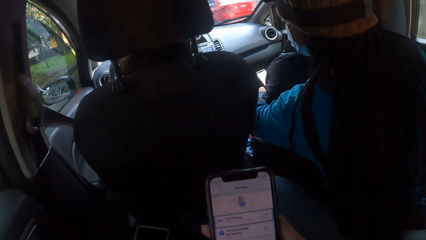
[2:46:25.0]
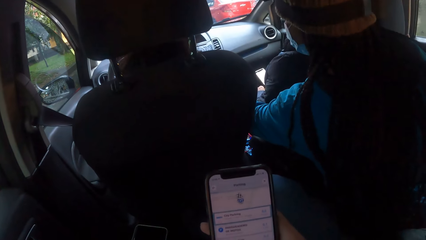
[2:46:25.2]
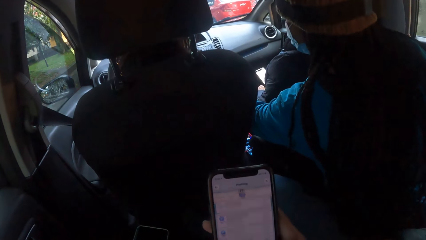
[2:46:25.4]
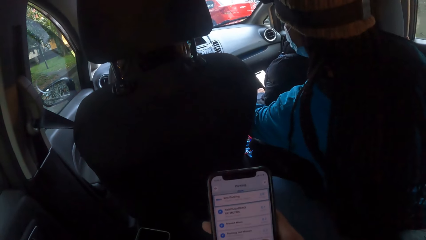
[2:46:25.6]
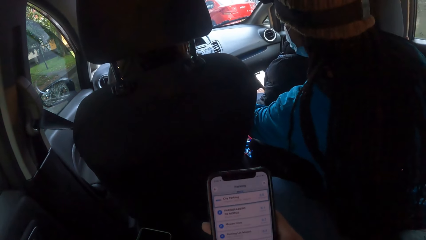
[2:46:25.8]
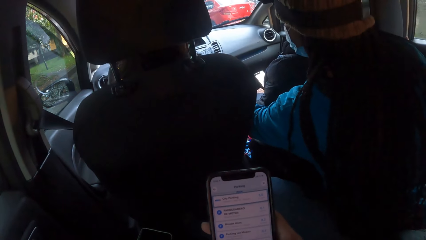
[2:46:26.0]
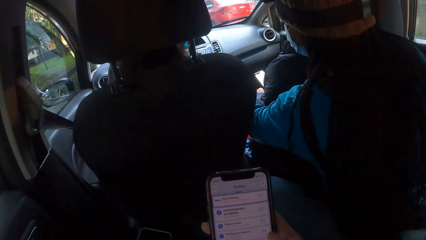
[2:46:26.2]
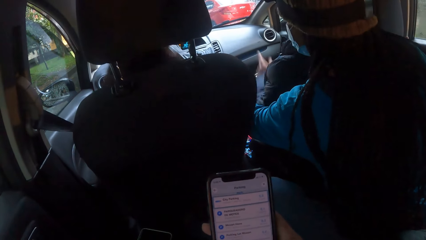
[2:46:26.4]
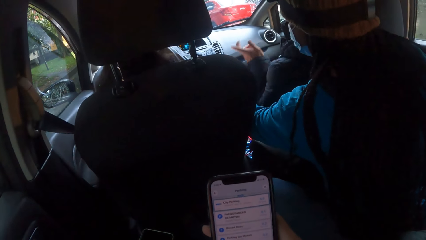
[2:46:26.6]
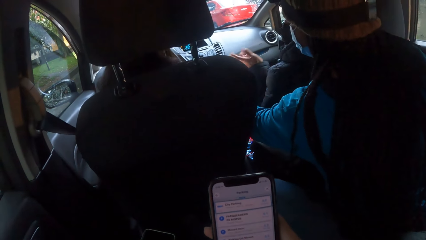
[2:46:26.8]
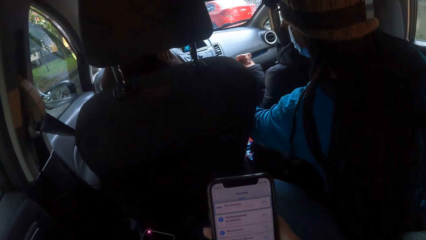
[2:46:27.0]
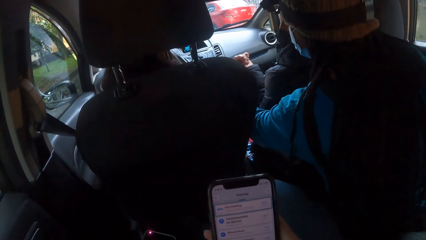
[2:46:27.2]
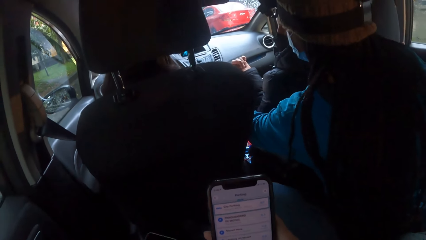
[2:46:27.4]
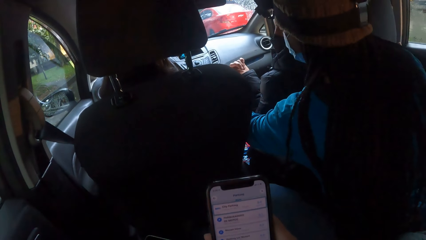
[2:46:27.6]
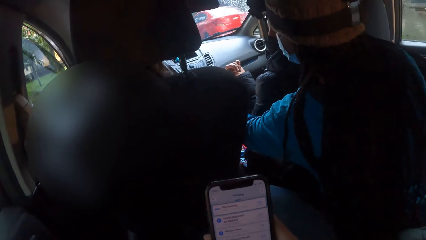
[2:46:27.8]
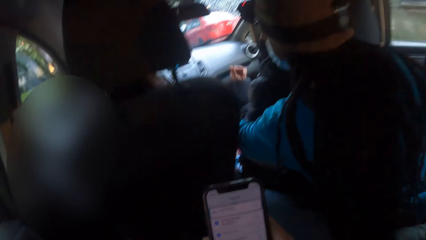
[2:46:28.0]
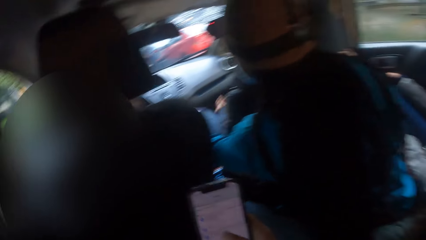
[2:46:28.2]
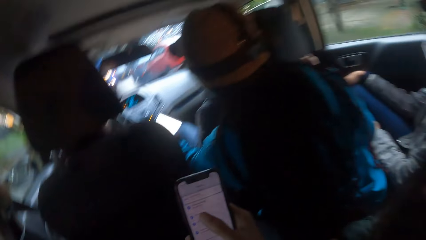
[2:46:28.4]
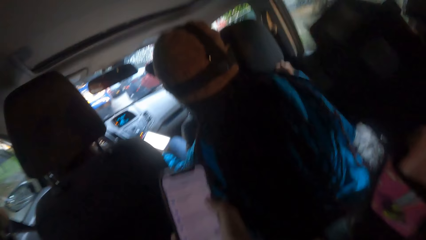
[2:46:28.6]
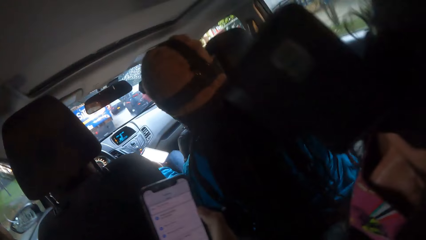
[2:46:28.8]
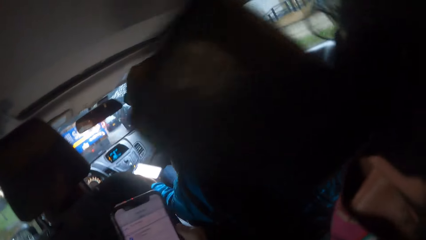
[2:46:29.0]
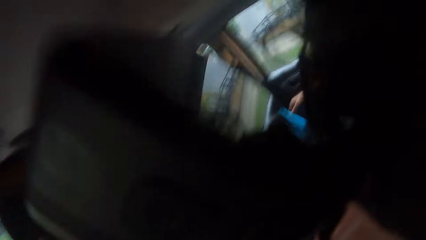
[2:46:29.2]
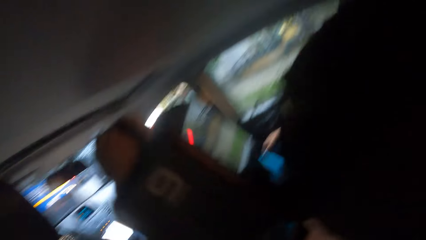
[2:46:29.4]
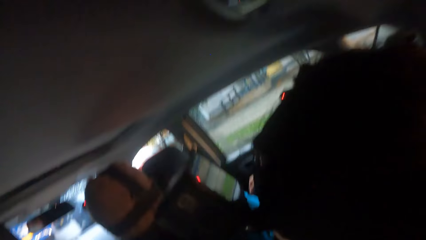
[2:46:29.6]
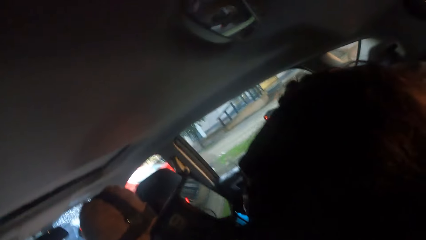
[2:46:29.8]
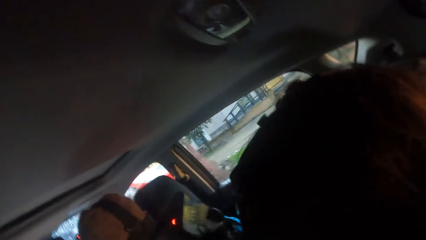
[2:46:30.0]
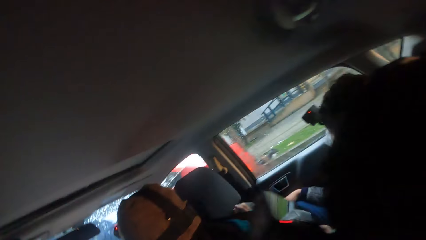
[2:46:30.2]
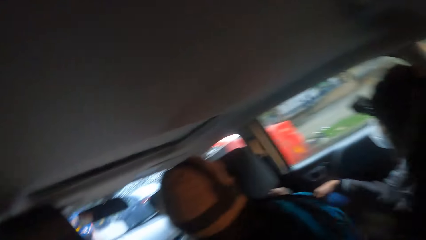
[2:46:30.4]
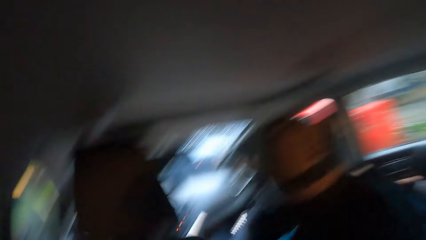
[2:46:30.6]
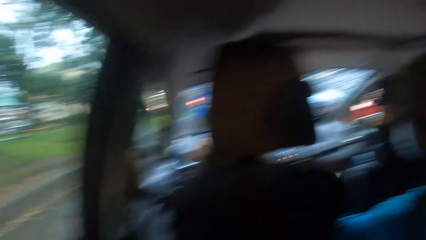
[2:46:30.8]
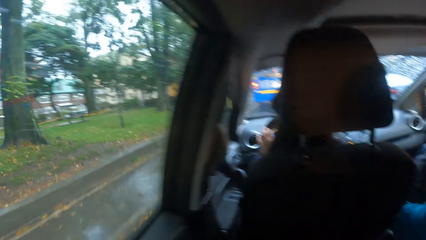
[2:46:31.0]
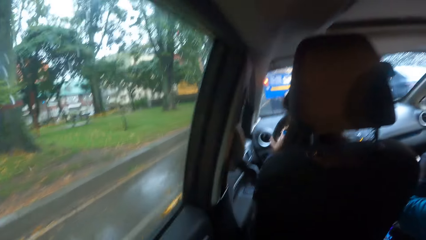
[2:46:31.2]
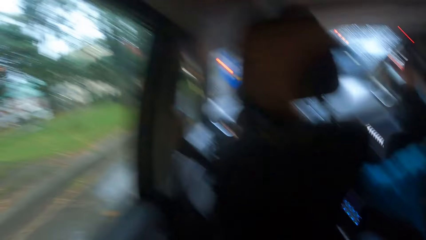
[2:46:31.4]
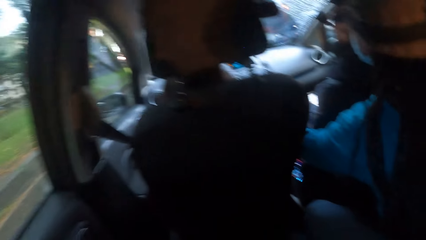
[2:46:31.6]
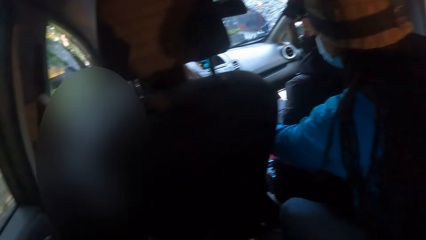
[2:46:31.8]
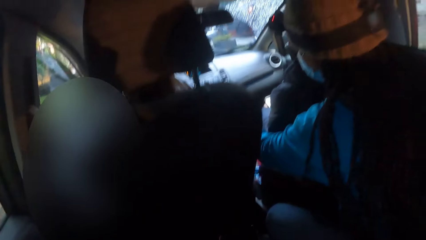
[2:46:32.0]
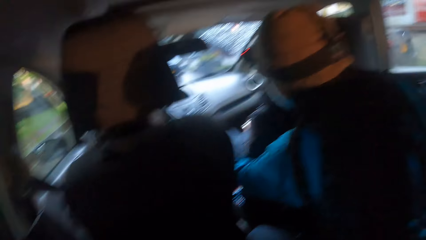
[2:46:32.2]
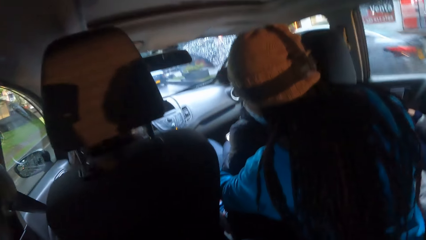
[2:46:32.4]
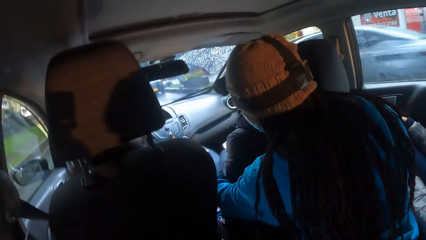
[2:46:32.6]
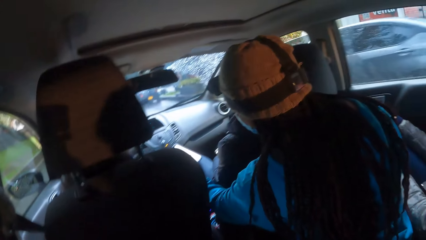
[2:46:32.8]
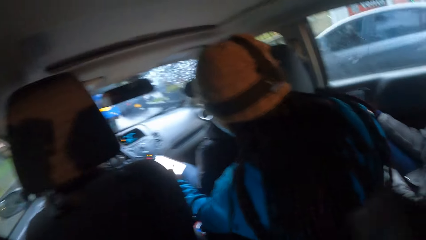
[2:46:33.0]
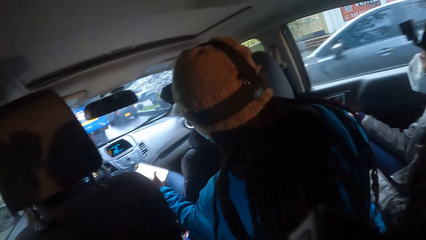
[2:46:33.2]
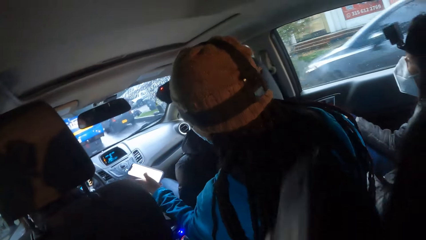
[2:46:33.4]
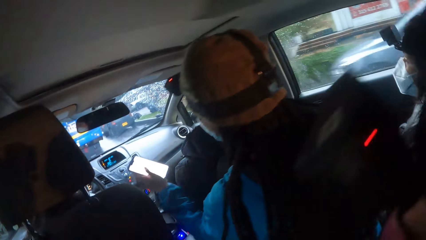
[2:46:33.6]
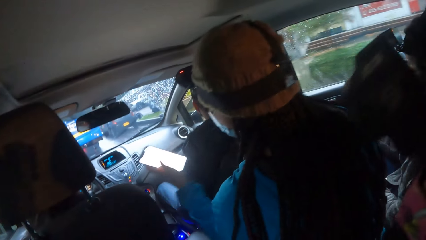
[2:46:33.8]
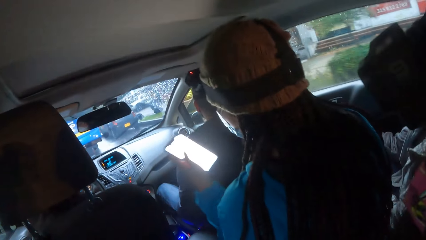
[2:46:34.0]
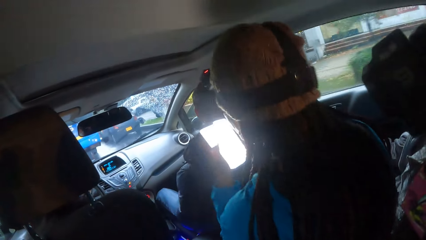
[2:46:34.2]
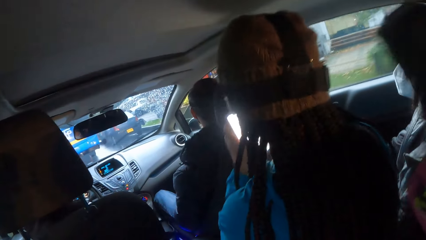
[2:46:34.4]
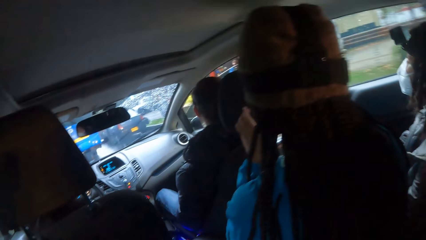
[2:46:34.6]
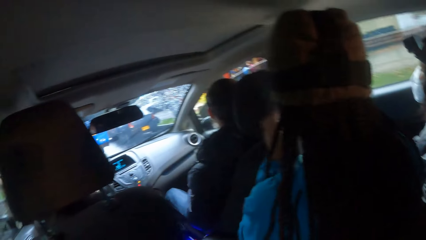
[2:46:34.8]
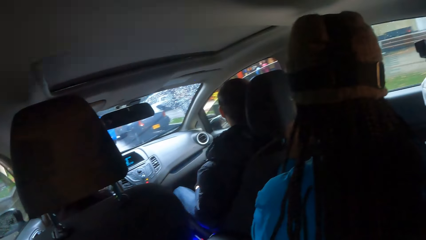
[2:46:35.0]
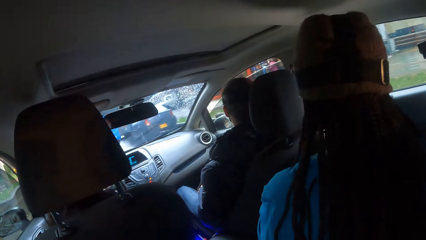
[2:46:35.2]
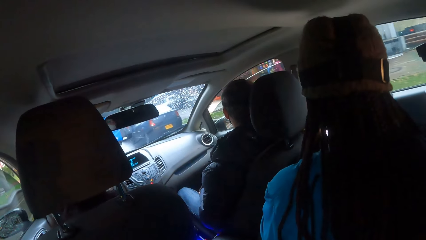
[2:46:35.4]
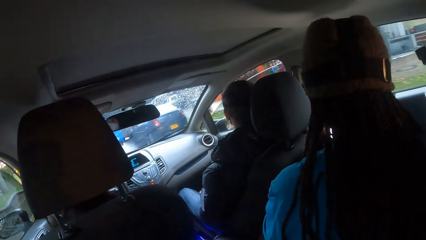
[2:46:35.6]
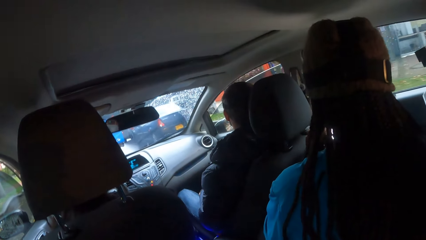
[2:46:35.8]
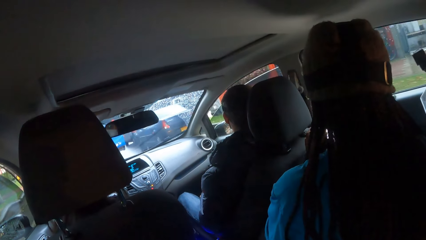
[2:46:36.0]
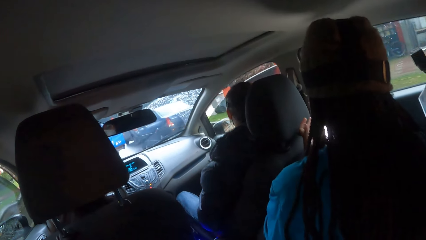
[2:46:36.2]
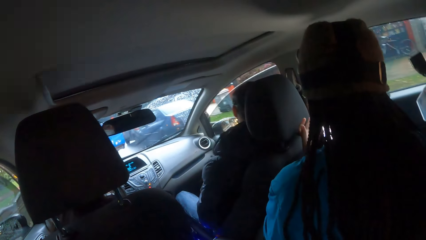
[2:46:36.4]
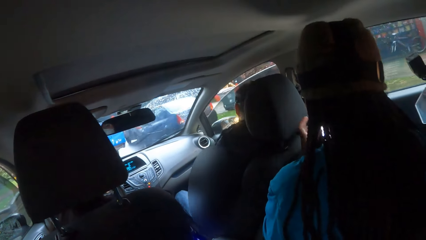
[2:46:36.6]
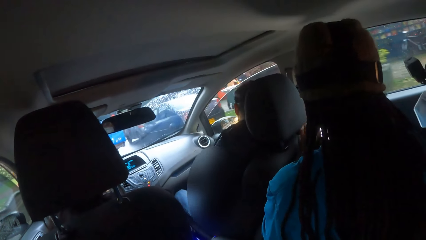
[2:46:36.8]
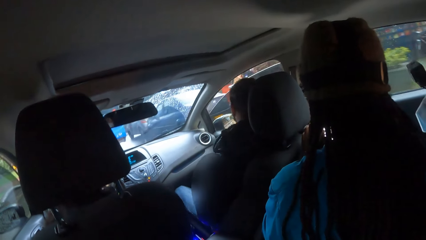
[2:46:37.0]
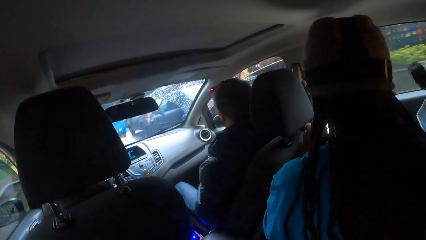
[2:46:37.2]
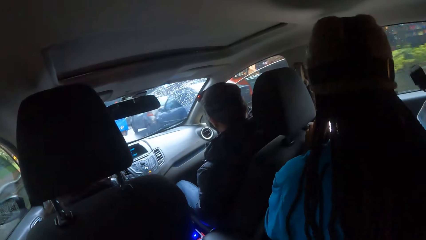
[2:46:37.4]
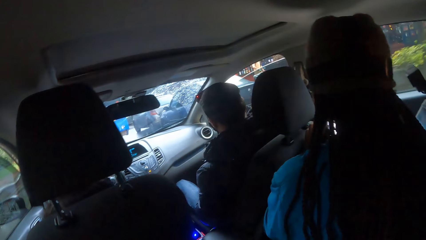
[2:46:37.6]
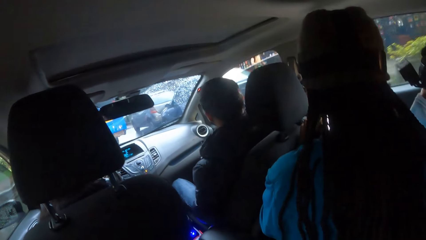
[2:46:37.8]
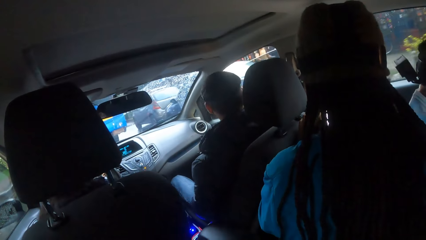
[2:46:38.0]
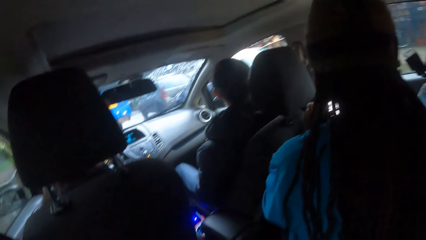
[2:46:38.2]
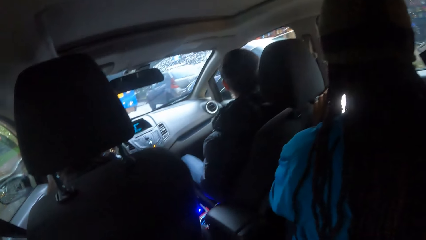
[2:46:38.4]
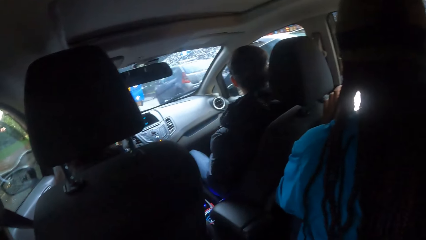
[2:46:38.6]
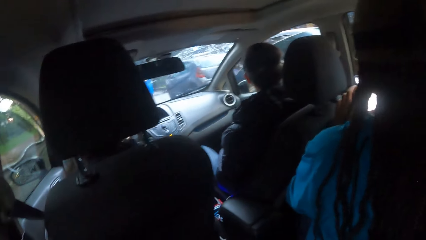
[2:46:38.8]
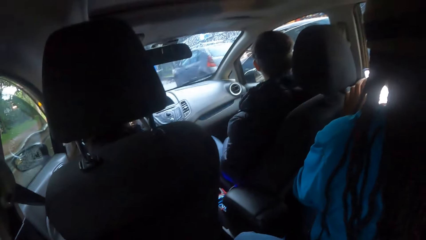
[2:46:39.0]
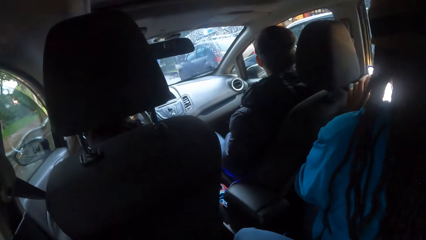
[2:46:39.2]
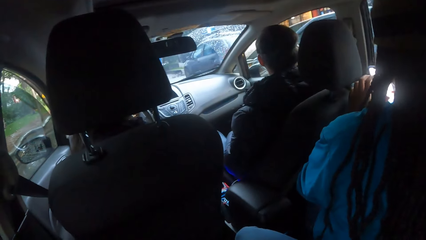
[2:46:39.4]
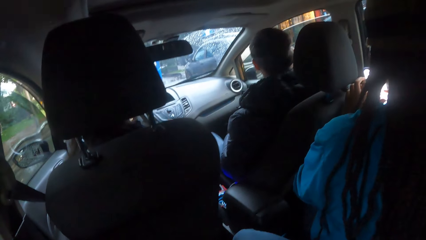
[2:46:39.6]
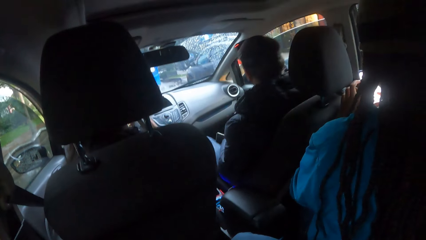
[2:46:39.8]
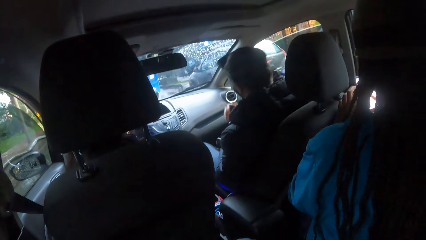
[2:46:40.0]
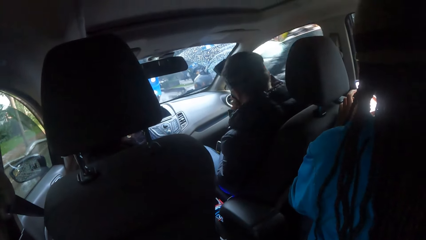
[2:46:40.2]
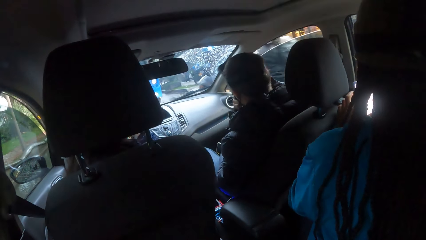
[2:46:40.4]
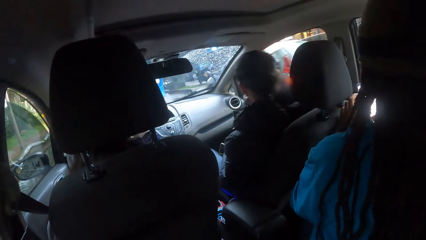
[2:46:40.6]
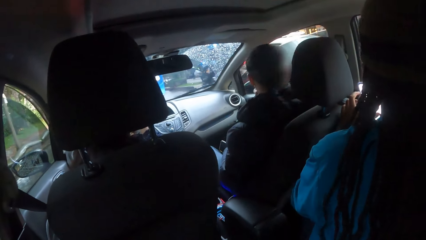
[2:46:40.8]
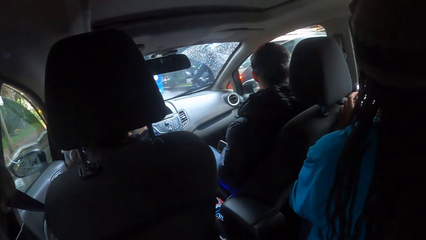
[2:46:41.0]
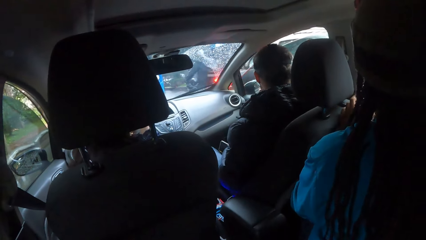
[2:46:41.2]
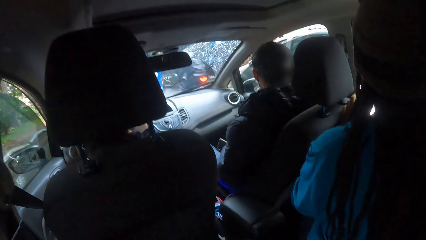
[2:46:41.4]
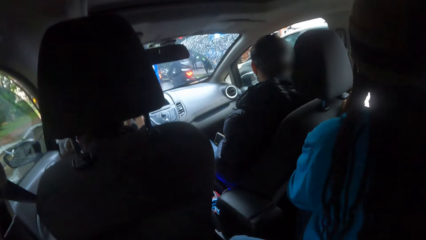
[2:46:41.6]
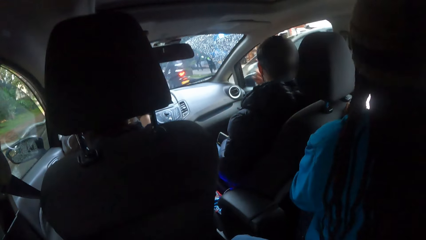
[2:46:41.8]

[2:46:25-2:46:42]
The camera wearer navigates the Apple Maps. The man gestures with his left hand. The woman operates the phone in both hands.
